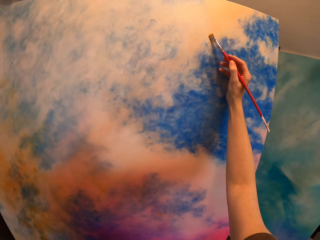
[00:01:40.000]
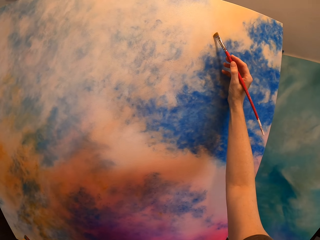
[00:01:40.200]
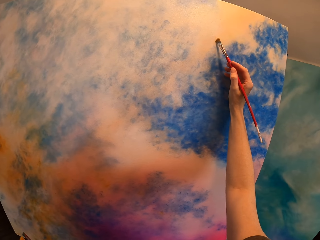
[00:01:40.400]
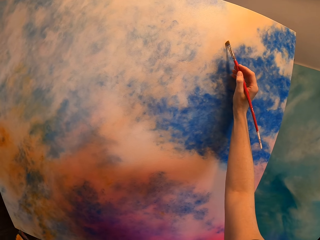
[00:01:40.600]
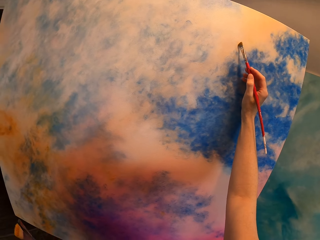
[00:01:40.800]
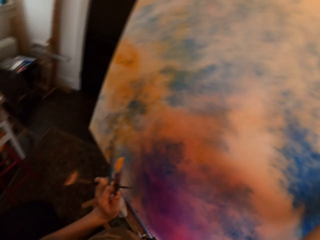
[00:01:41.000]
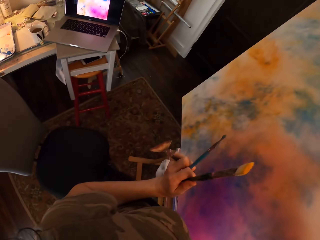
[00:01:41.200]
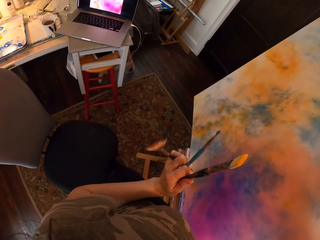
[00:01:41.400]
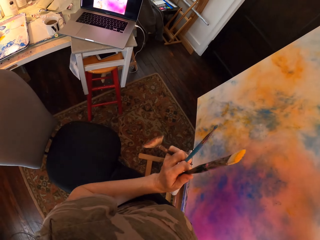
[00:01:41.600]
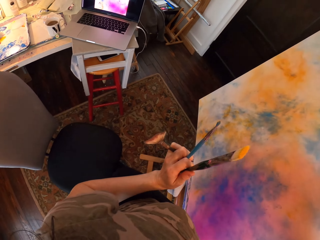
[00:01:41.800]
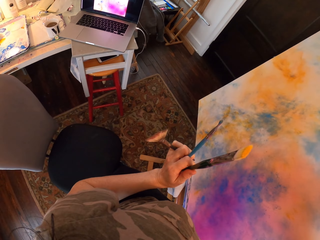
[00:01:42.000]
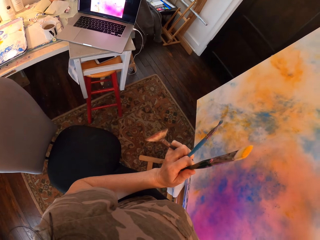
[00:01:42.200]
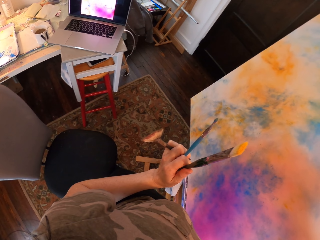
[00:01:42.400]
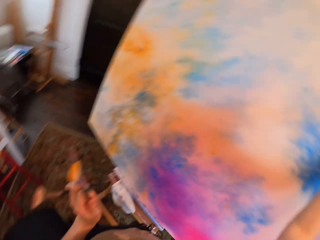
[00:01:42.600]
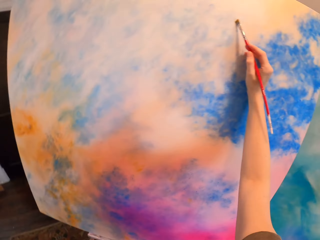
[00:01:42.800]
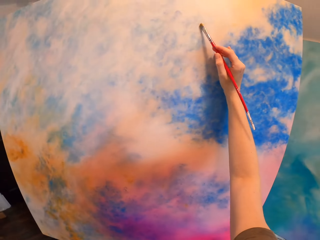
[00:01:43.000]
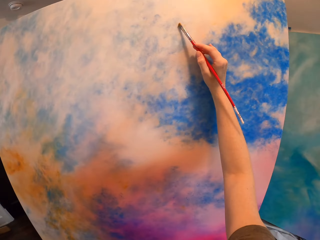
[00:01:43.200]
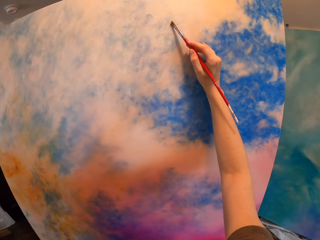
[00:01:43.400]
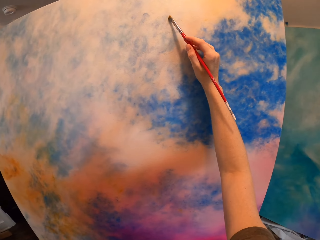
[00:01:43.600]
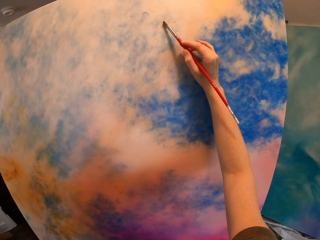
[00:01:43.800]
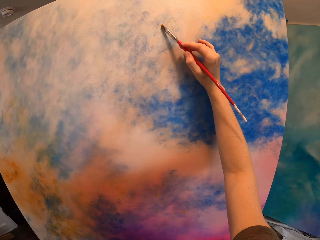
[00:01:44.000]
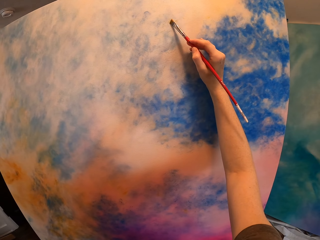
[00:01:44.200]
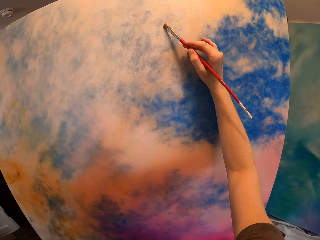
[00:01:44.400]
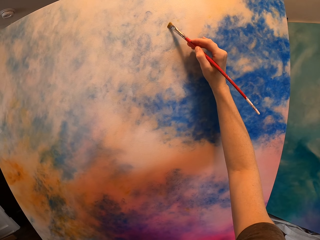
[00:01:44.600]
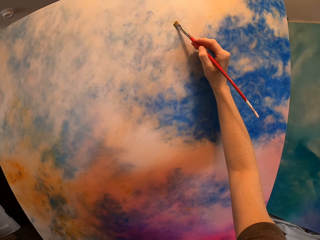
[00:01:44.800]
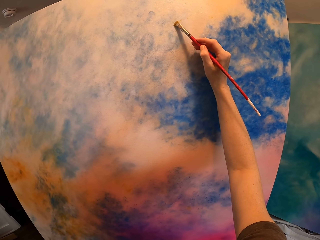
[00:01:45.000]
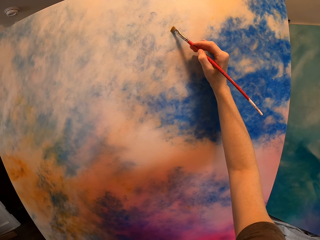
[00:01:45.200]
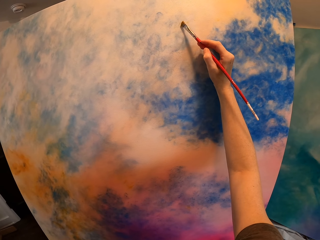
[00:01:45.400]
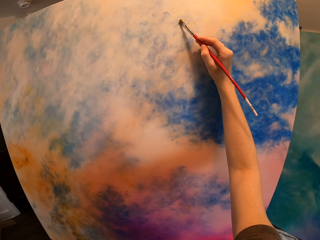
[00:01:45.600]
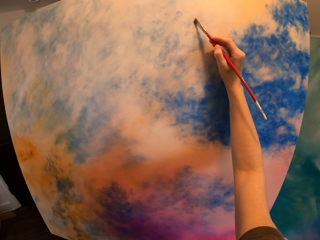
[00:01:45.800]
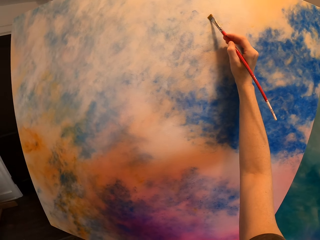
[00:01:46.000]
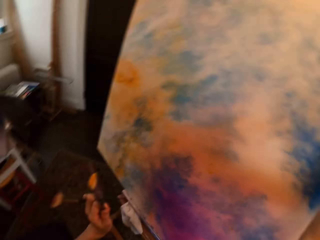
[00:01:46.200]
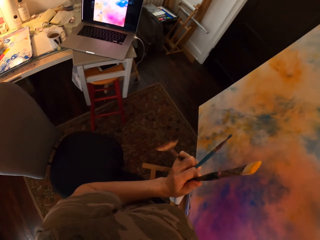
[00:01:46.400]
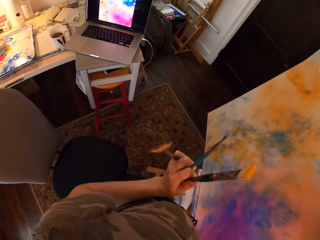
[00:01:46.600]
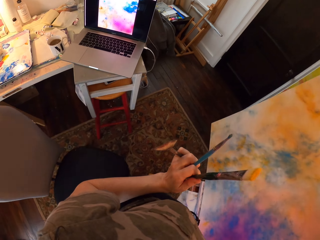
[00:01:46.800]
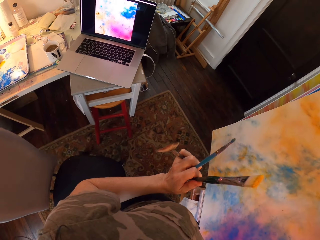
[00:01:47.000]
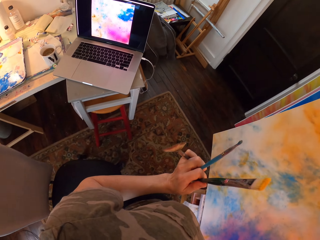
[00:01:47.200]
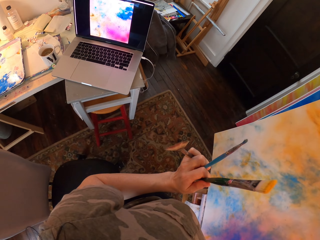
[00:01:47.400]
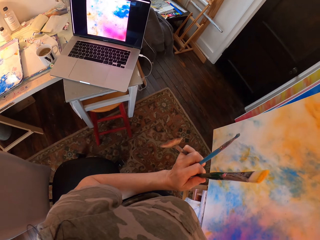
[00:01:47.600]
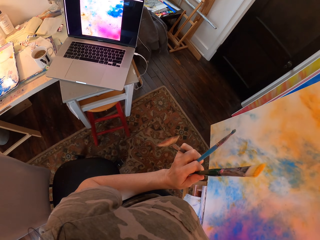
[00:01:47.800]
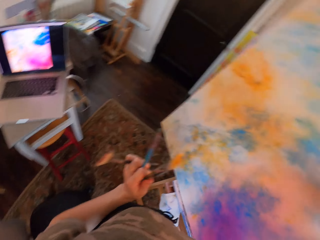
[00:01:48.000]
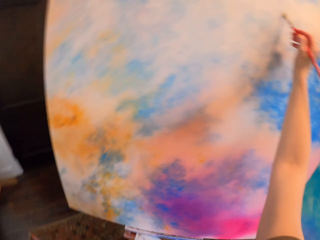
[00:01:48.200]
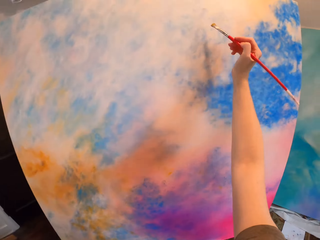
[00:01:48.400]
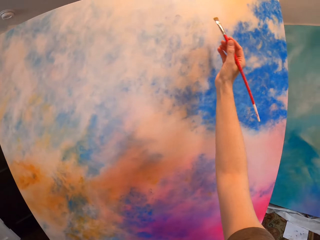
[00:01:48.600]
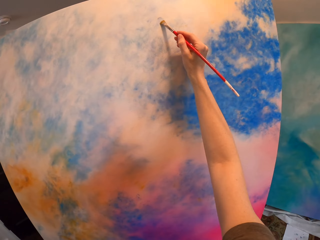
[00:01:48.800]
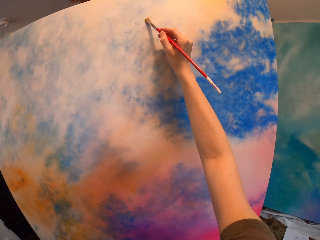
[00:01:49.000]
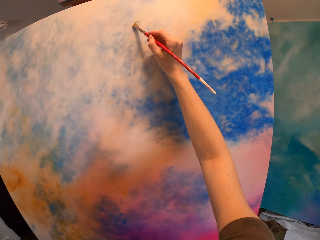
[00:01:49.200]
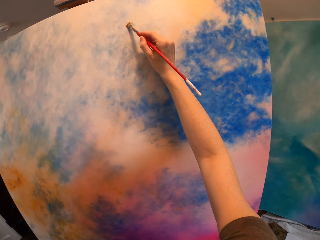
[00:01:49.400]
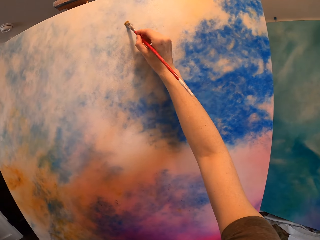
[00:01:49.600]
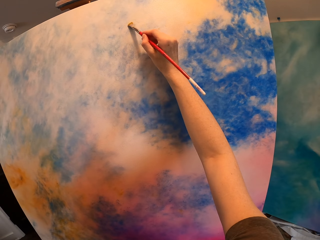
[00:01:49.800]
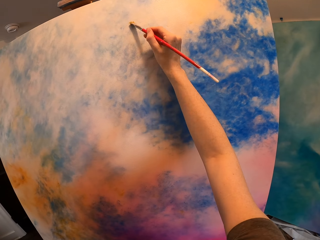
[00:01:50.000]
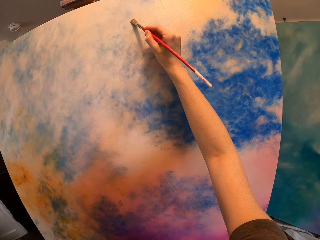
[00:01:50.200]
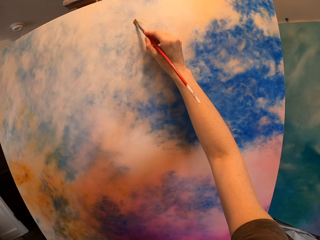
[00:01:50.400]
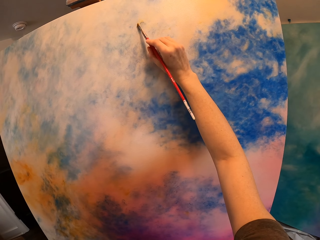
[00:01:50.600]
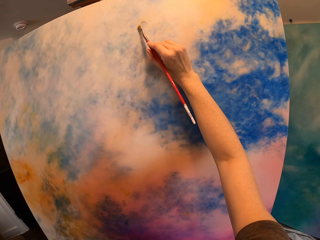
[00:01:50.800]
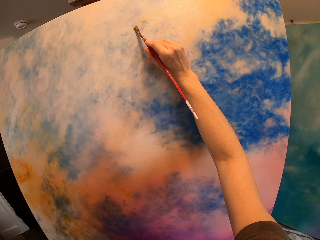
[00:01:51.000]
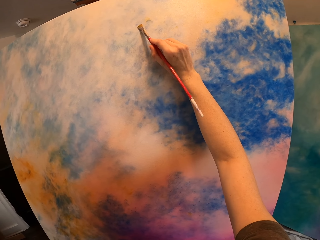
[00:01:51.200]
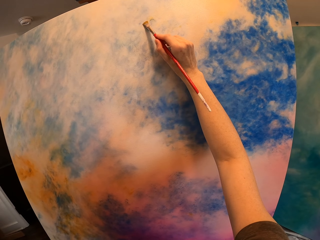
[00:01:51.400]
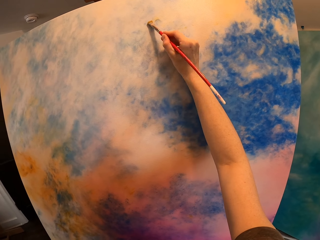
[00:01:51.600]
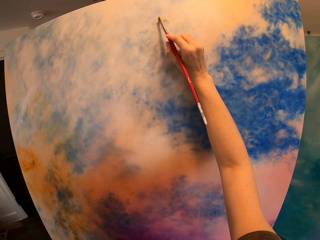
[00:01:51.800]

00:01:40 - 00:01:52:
The camera wearer paints the canvas. They look at the laptop. They paint the canvas. They look at the laptop. They paint the canvas.

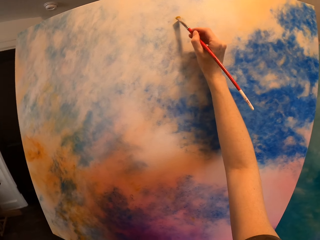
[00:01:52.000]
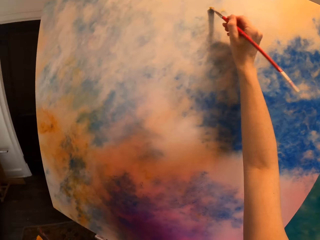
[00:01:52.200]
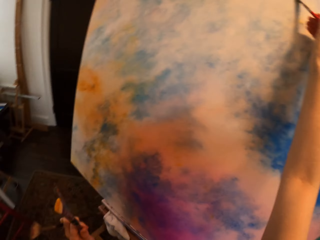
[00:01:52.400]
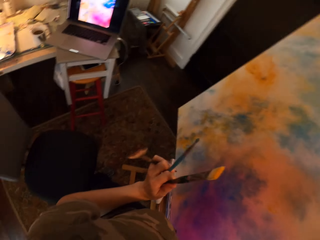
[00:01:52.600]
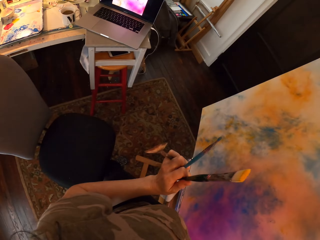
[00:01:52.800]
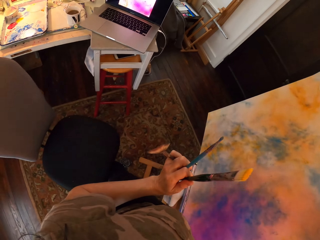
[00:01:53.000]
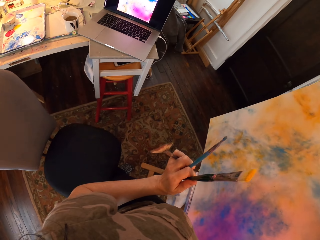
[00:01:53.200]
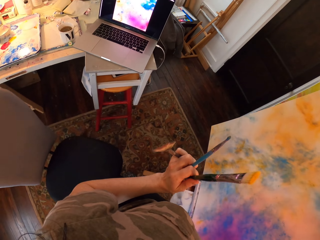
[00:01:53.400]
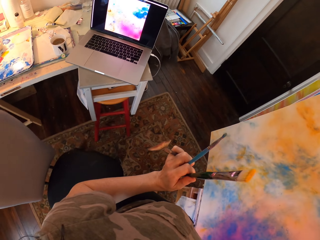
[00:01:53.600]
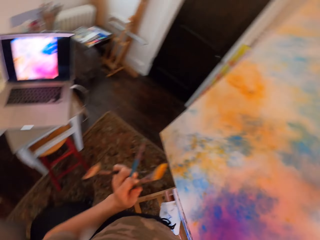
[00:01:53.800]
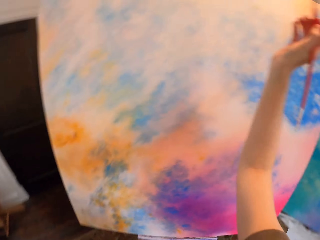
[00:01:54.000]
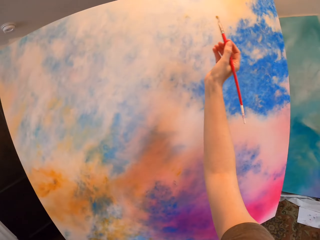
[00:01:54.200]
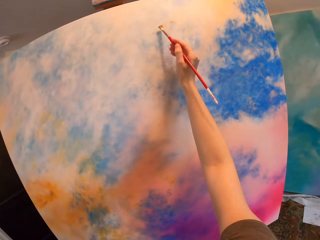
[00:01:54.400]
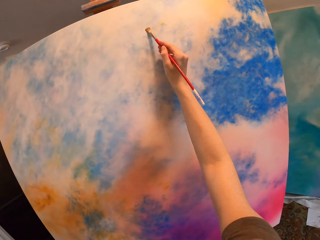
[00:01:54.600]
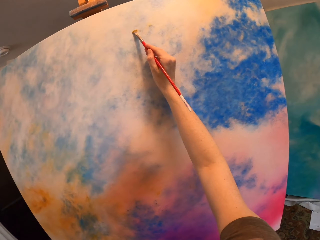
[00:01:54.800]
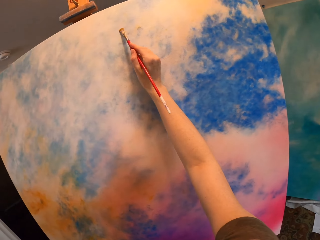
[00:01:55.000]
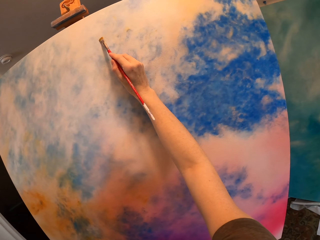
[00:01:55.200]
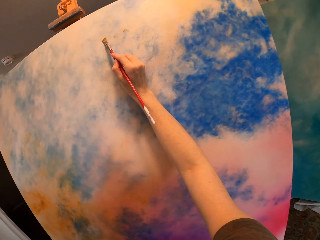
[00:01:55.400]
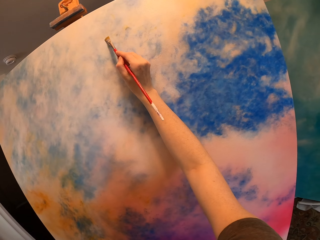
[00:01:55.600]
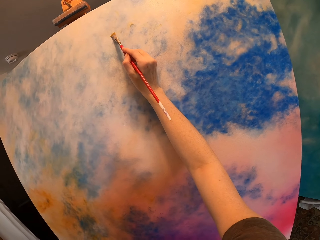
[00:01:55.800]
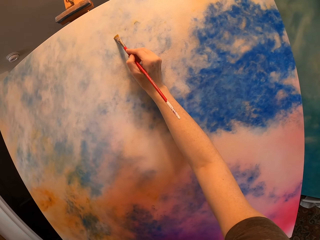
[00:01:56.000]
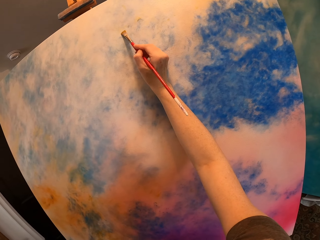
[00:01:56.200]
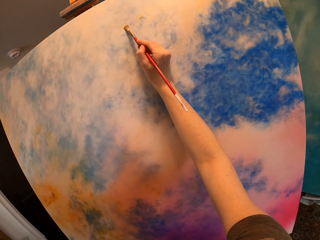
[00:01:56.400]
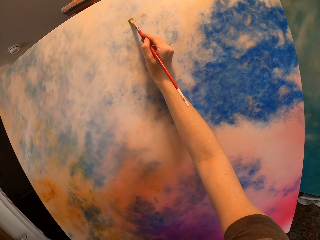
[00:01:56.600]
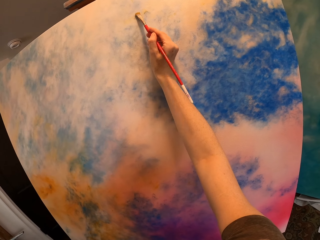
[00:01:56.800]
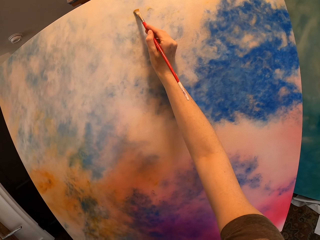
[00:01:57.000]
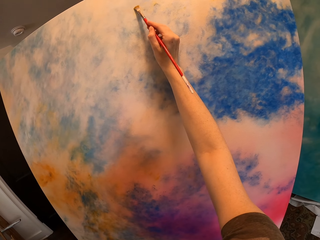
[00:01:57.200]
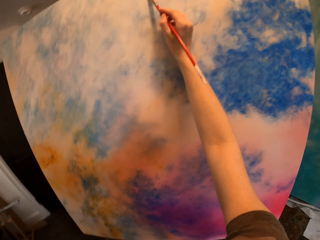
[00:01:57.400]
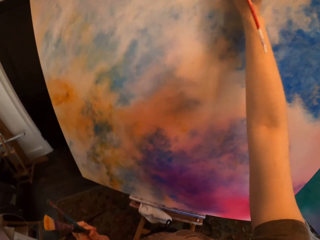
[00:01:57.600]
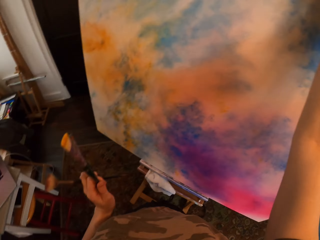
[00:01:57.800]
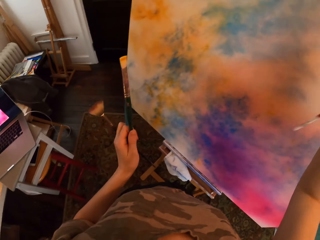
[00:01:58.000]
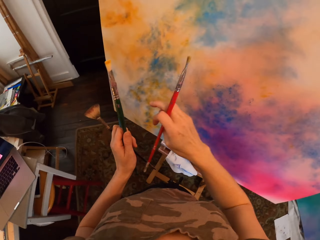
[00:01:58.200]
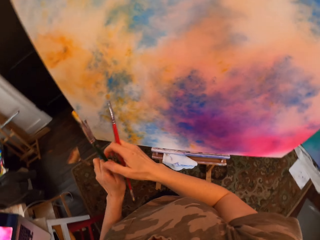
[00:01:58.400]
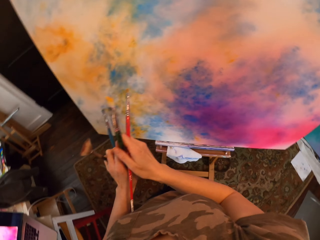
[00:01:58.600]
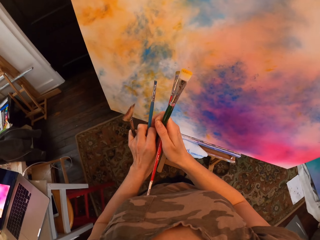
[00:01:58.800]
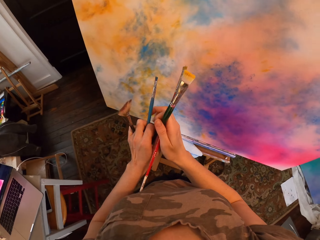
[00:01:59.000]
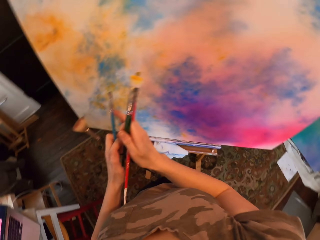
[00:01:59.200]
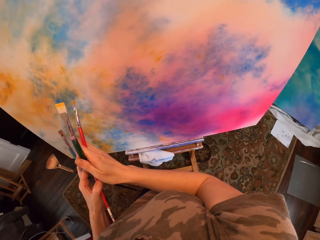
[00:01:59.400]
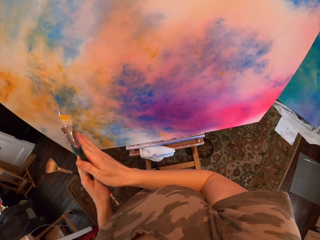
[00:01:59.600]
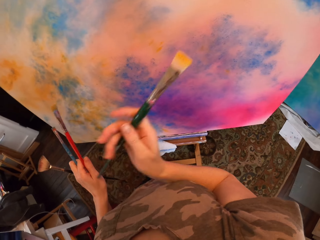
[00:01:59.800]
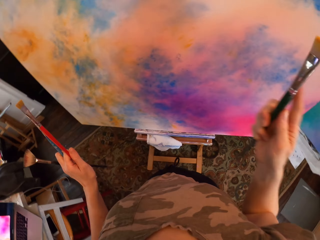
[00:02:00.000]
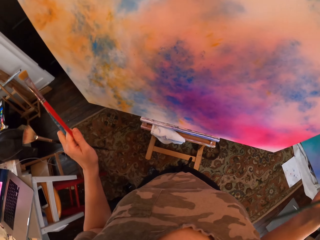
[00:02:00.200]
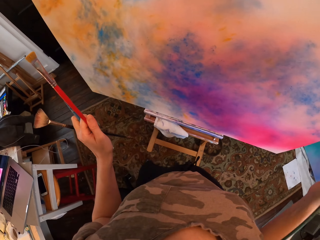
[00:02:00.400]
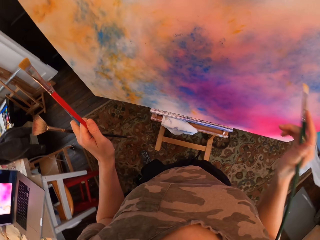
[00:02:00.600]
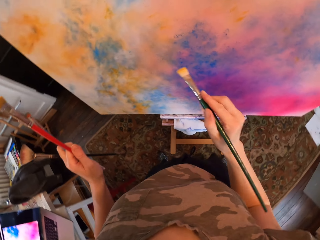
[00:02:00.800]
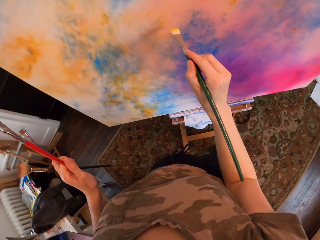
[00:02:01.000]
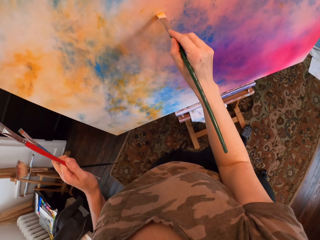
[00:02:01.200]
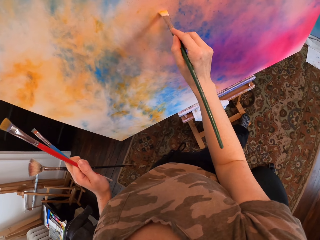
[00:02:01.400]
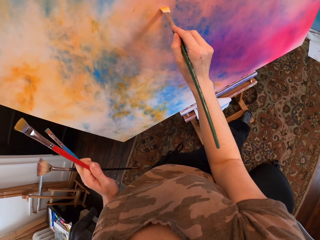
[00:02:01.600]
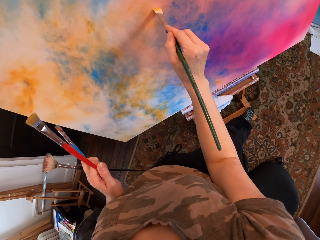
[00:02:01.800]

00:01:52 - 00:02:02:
The camera wearer looks at the laptop. They paint the canvas. They pick up a brush. They exchange the paint brush. They paint.
